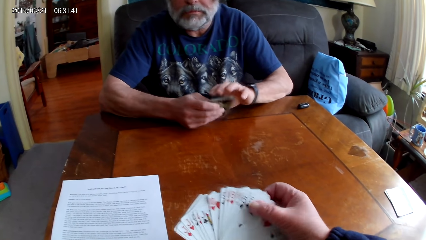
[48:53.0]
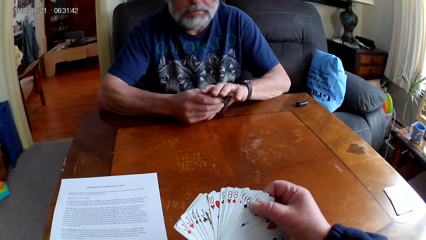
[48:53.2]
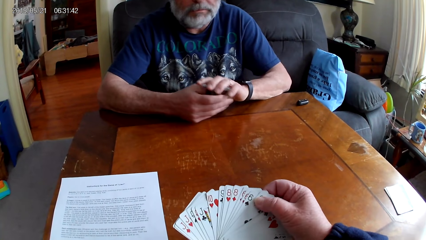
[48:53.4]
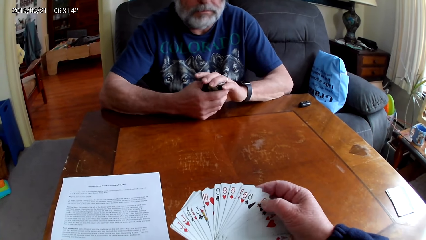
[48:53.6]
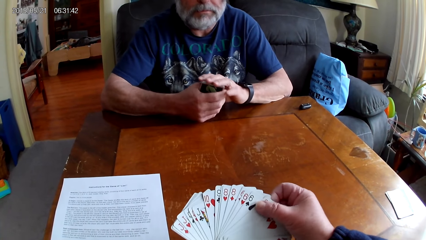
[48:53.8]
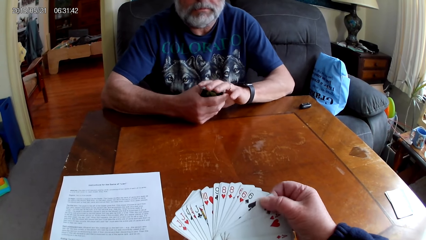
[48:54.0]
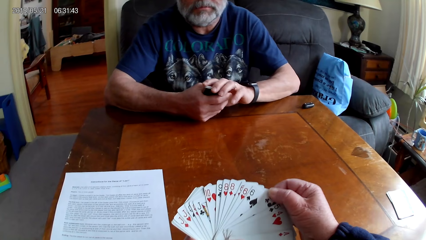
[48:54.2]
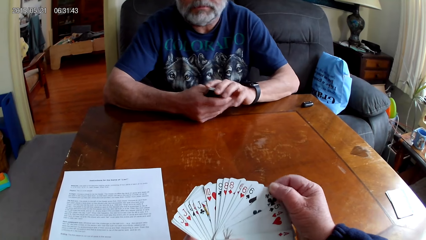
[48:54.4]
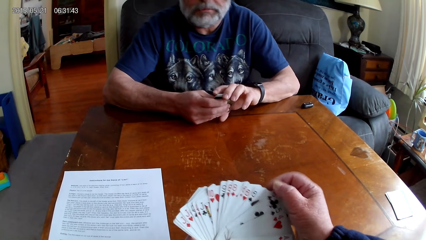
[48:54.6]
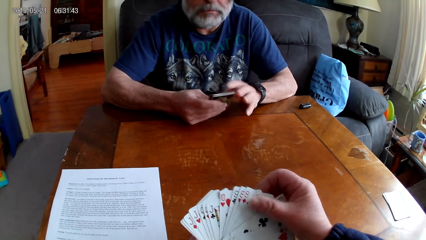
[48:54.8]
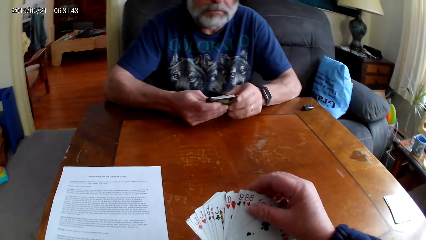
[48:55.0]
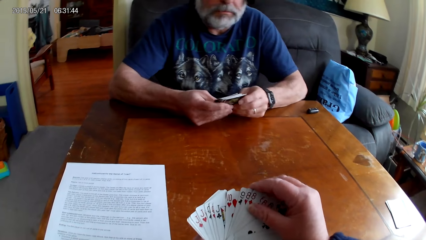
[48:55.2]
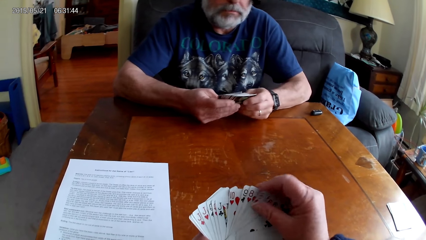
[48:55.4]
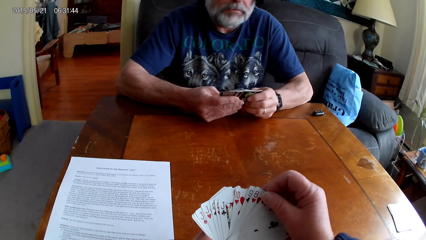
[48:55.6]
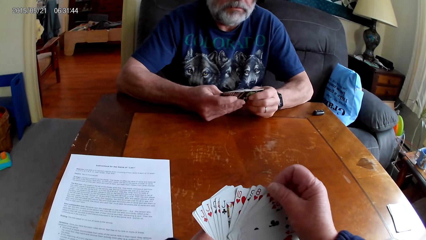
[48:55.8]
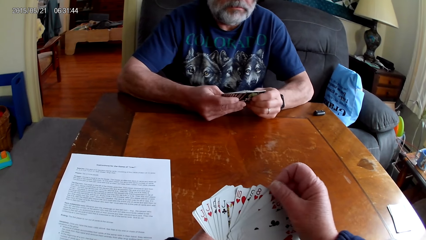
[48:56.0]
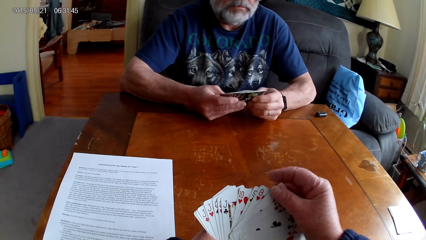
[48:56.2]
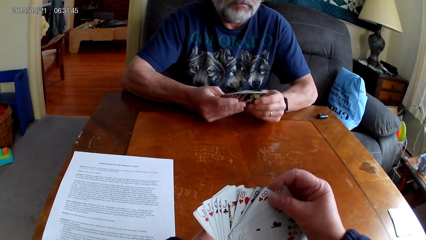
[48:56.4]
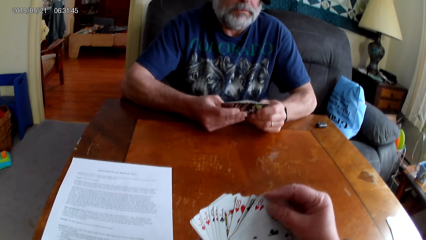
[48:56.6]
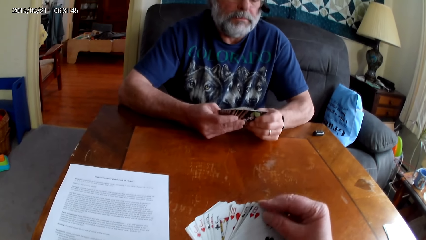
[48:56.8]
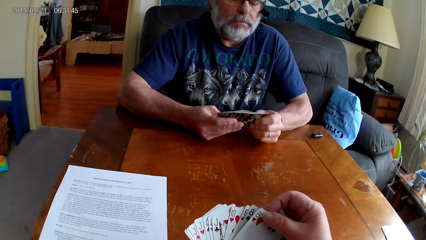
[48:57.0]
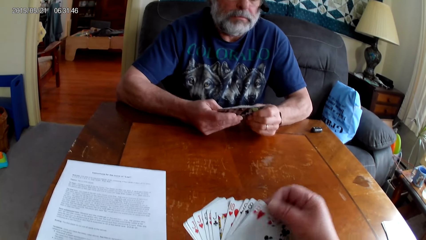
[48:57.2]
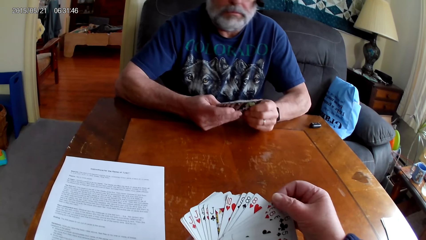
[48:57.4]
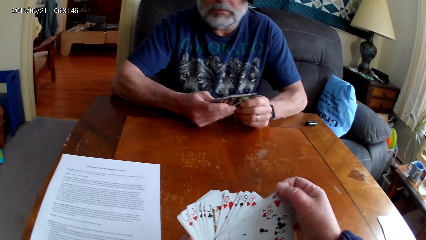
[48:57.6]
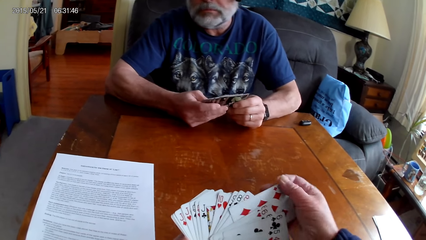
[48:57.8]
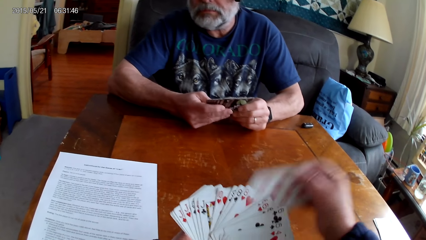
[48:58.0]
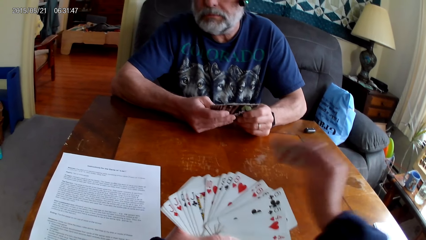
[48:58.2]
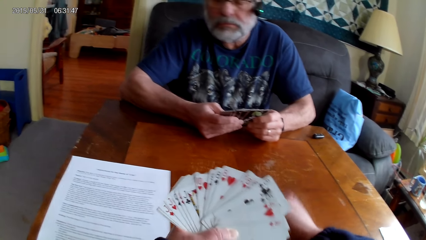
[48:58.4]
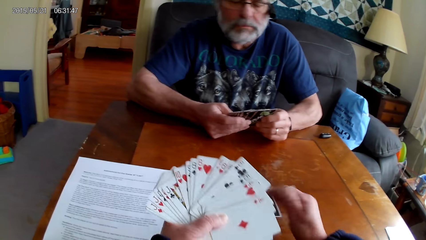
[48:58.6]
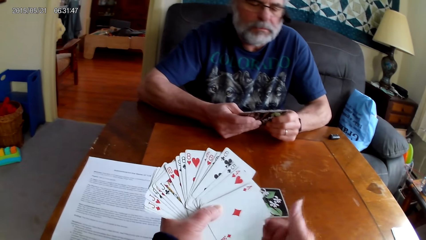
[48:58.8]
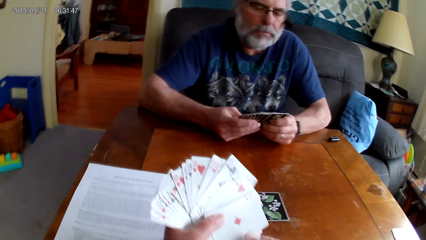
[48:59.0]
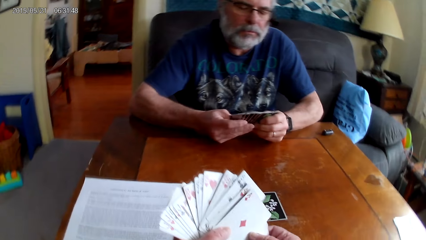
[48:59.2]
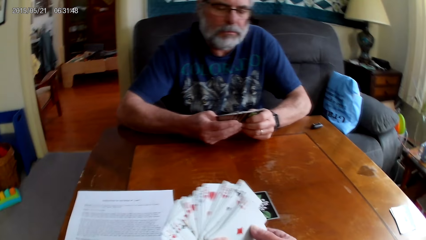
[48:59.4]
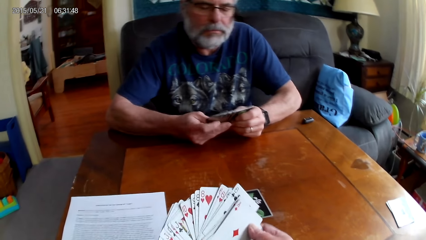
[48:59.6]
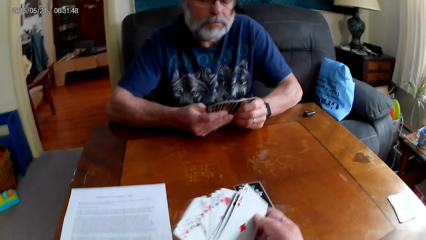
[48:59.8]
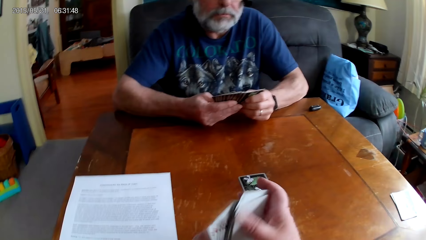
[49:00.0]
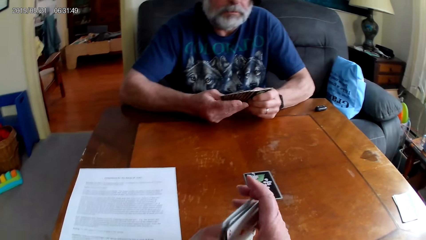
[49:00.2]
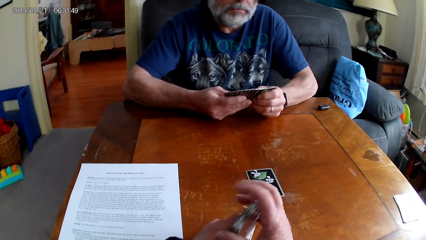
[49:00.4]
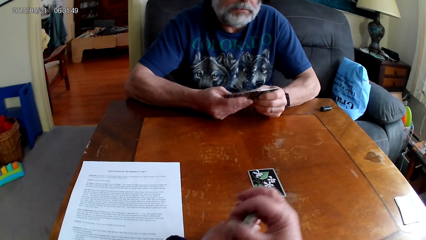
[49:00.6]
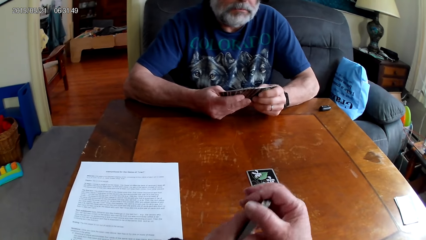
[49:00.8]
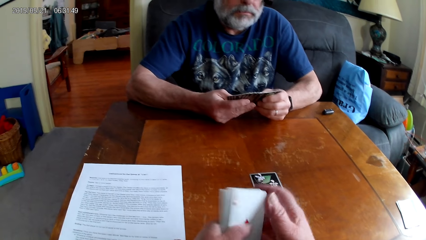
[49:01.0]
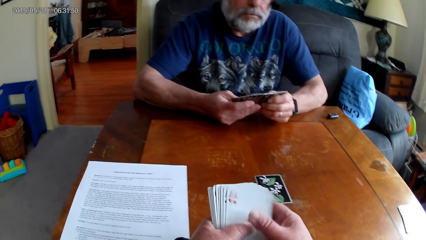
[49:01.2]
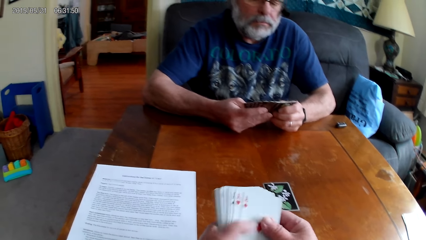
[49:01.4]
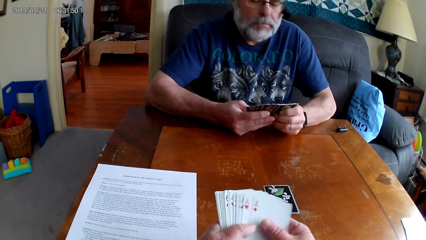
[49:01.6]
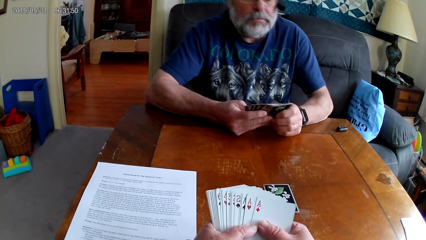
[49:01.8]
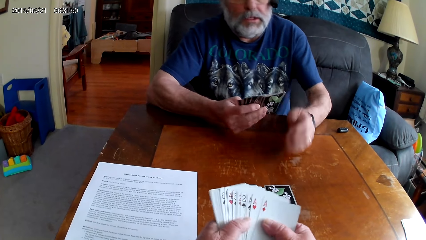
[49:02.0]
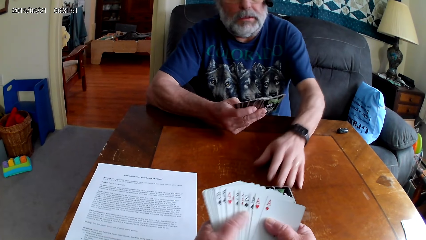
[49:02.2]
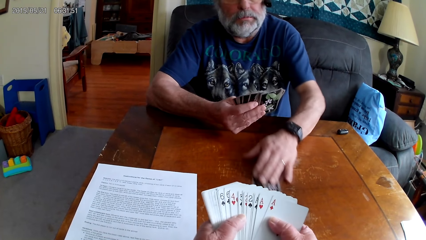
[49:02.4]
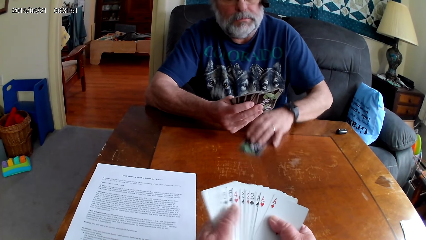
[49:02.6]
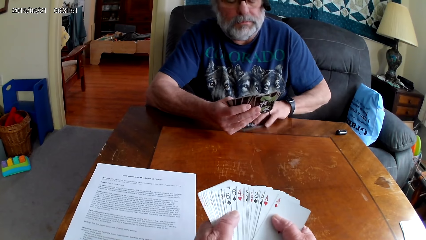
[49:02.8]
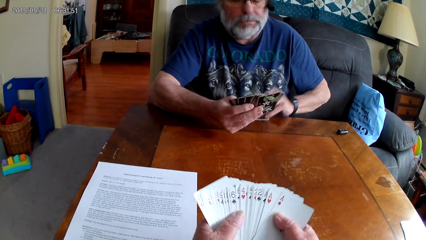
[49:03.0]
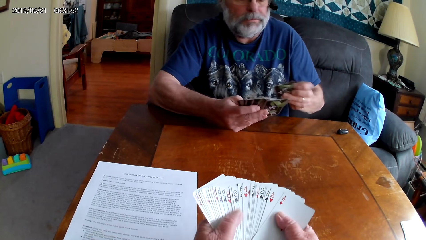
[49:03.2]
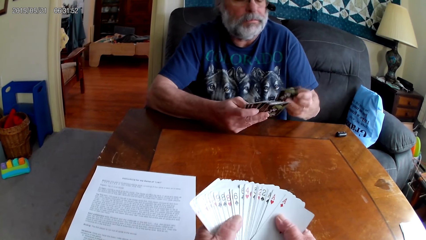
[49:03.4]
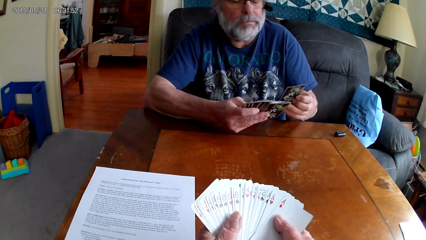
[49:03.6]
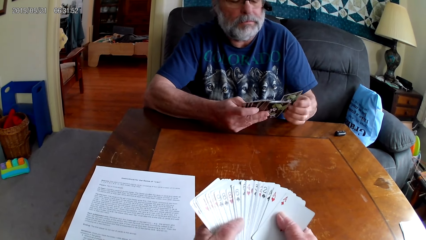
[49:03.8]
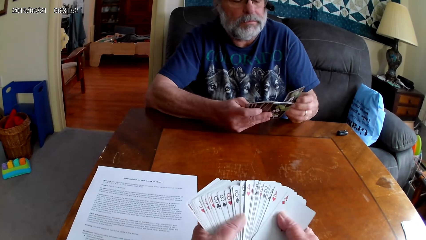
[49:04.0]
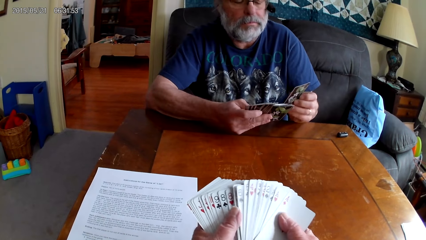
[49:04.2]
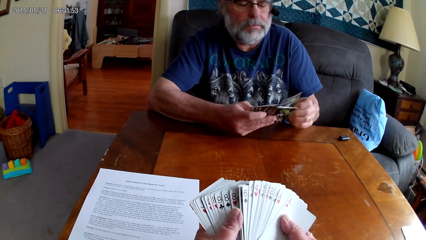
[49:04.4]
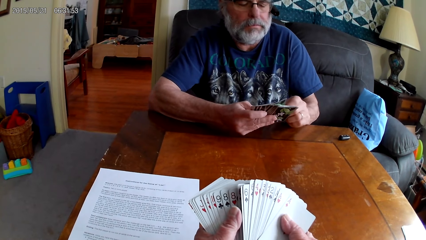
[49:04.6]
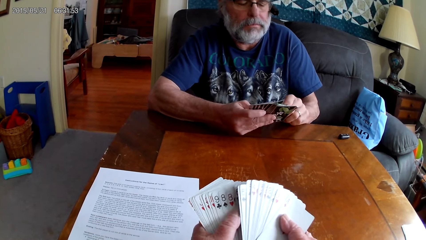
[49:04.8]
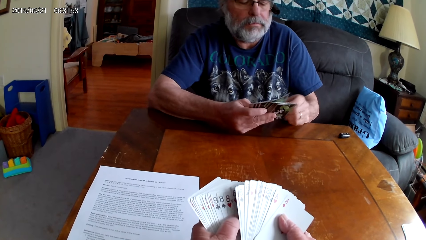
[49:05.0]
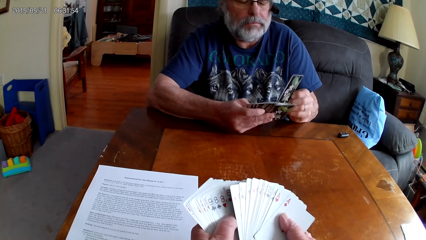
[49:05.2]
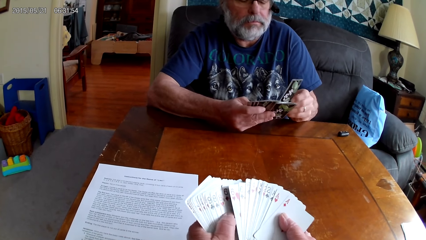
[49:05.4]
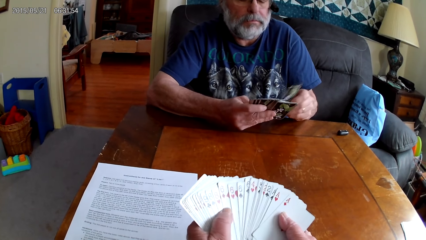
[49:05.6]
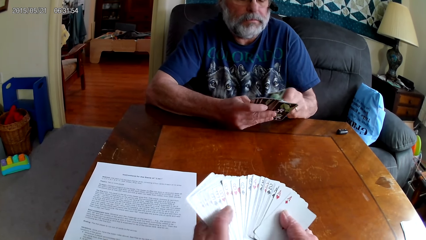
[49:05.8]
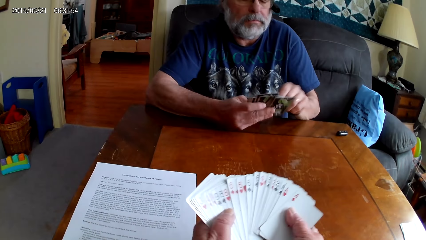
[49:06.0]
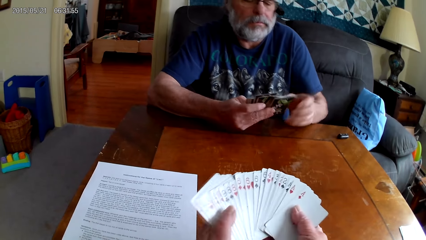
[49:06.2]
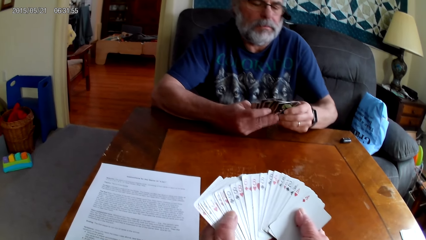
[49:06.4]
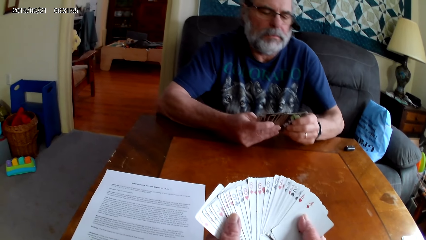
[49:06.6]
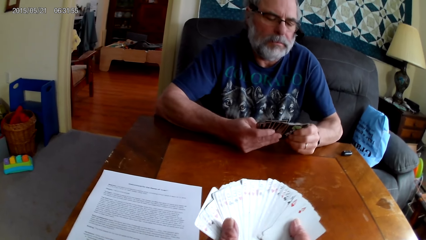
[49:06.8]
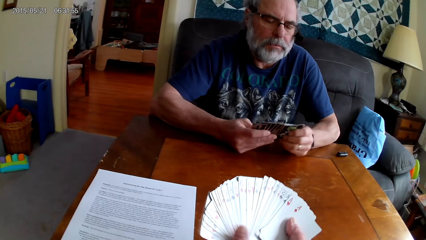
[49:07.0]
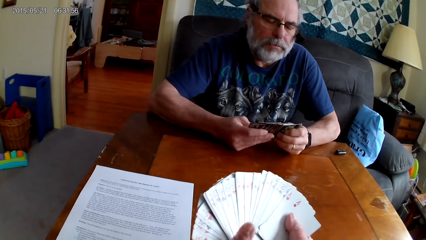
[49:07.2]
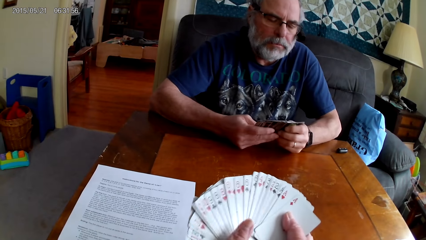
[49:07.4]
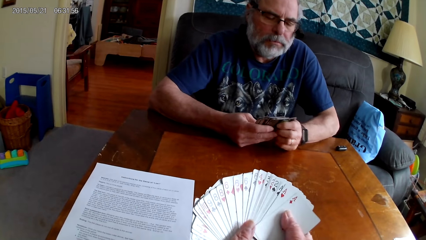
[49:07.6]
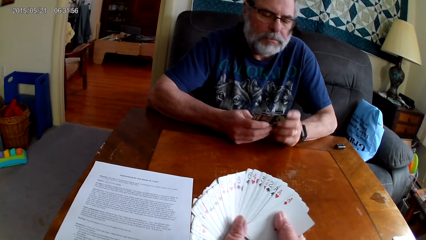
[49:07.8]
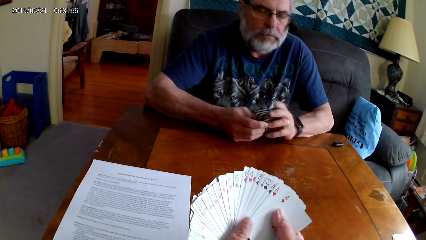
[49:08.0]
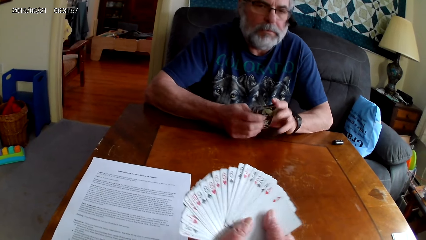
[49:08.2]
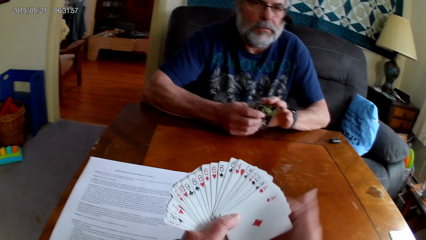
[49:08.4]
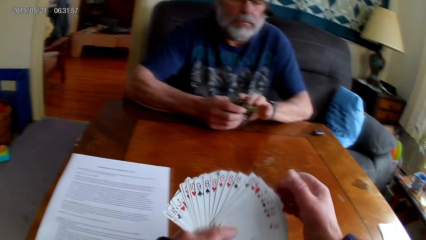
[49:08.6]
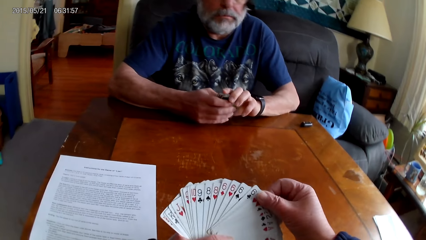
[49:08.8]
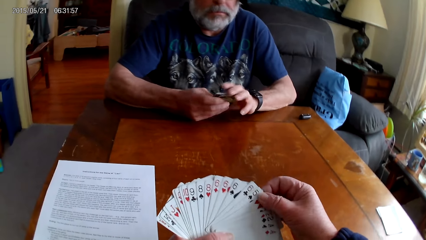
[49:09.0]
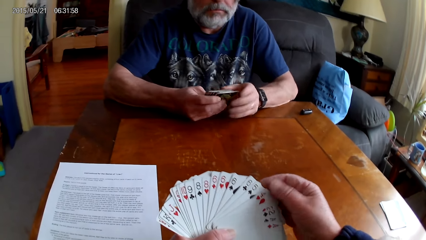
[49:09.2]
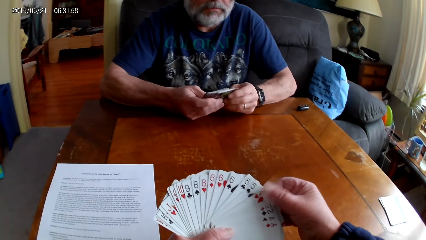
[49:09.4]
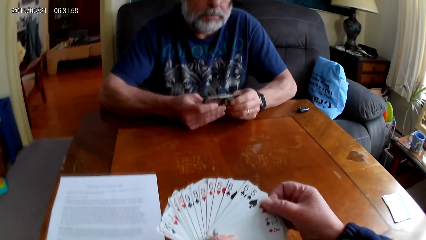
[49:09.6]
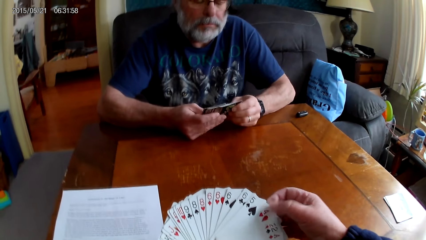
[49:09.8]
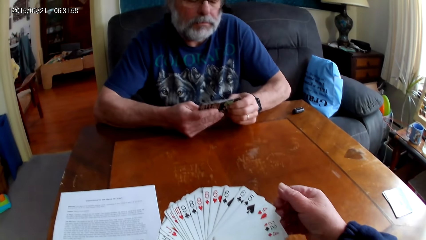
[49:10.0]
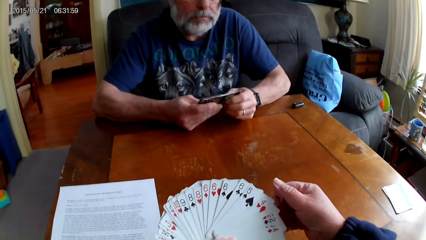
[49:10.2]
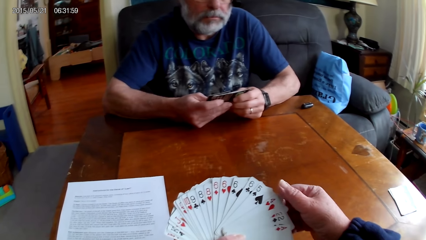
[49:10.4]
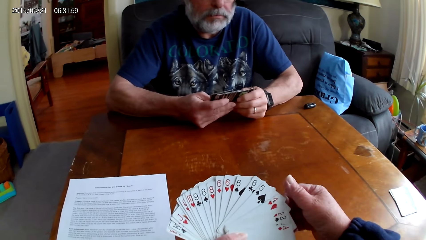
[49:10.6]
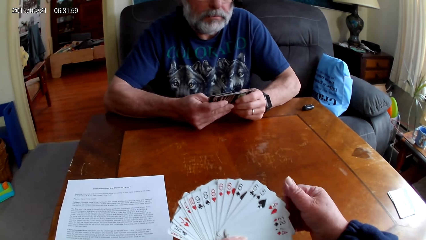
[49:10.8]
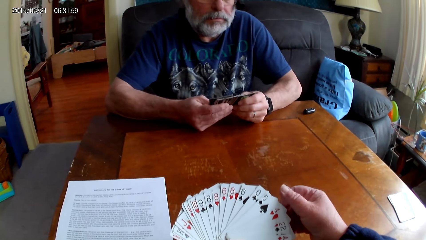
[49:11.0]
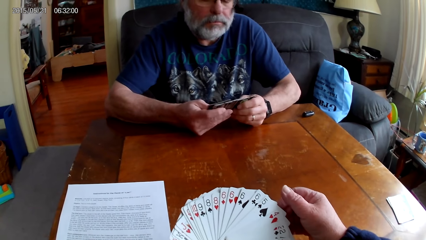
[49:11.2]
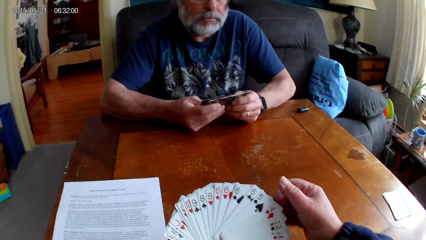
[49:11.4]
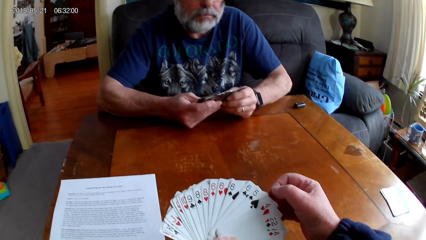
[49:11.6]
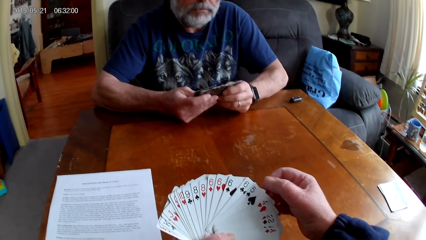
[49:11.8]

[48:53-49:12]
The camera wearer puts the playing cards on the table. He holds the playing cards with his hands. A man picks up the playing cards on the table. The camera wearer holds the playing cards with his hands. The man spreads out the cards. The camera wearer spreads out the cards. The man holds the playing cards with his hands.
